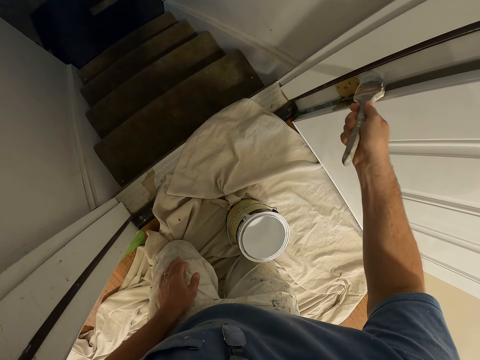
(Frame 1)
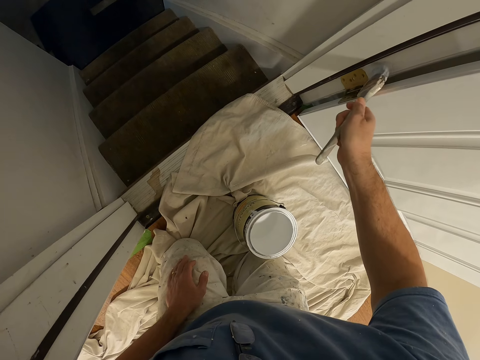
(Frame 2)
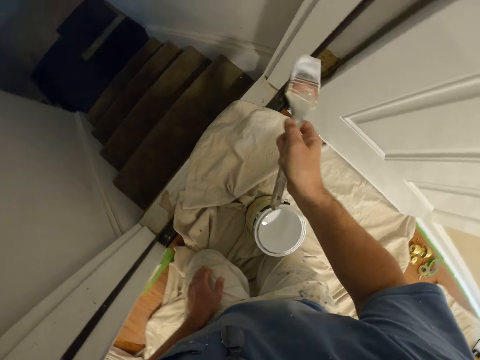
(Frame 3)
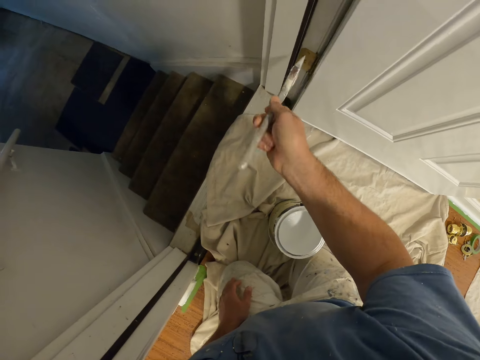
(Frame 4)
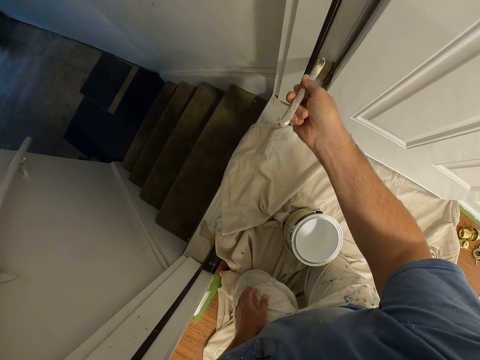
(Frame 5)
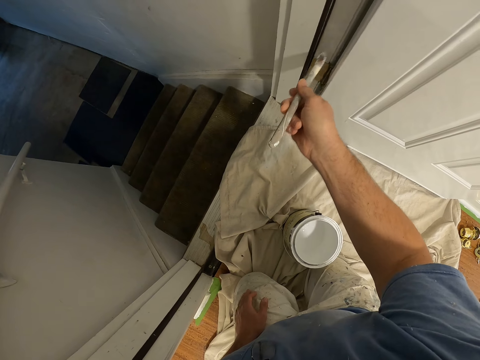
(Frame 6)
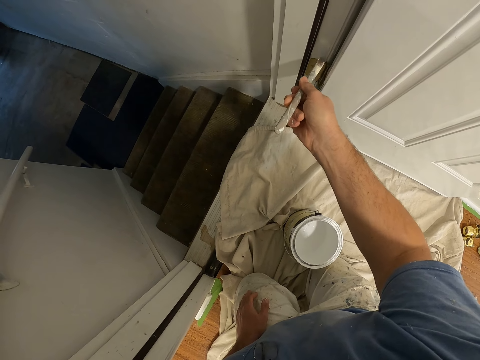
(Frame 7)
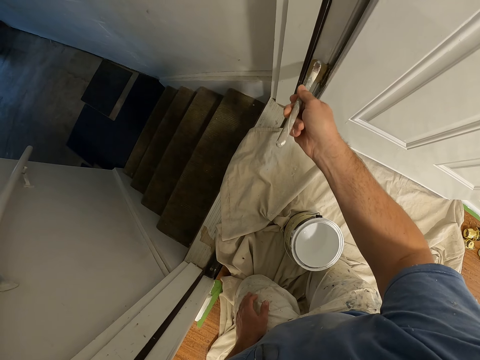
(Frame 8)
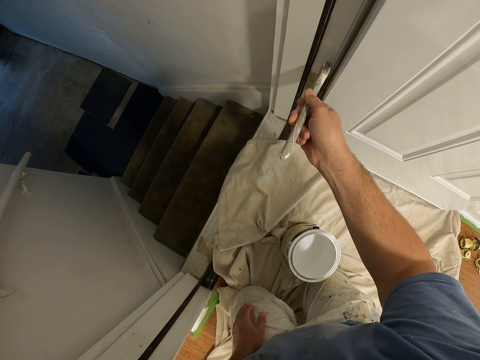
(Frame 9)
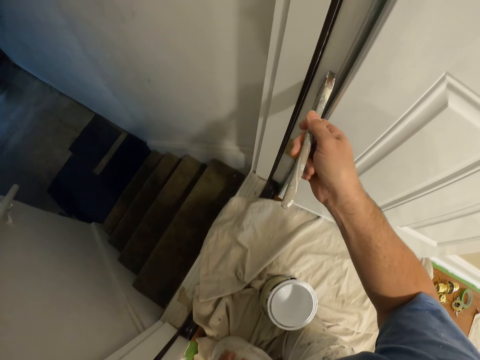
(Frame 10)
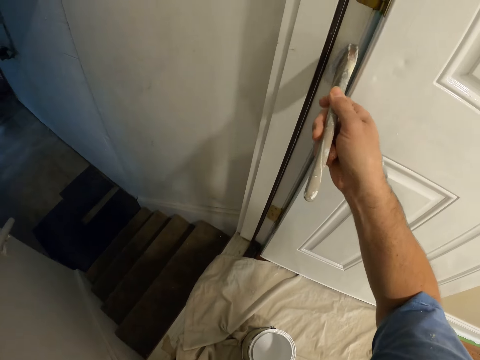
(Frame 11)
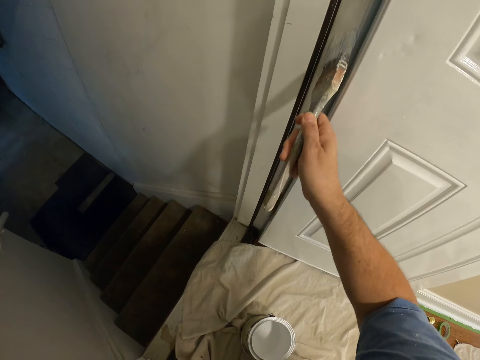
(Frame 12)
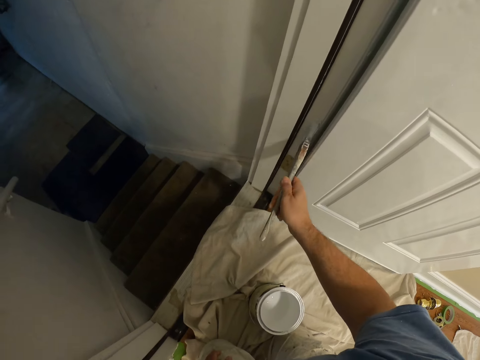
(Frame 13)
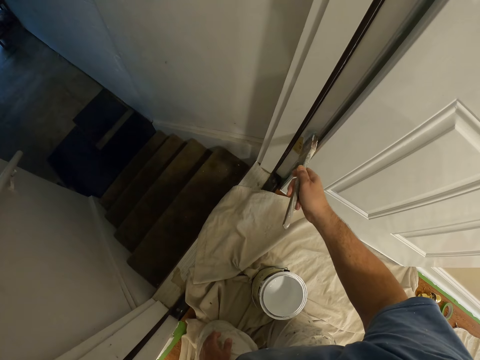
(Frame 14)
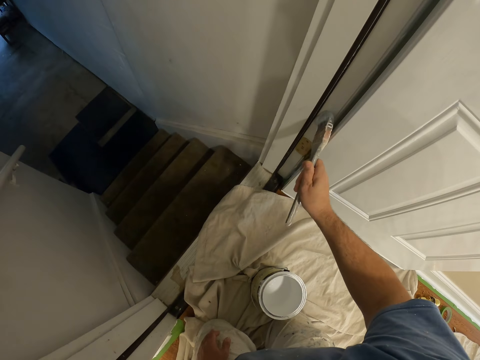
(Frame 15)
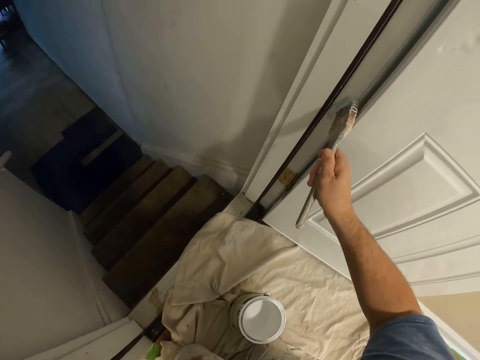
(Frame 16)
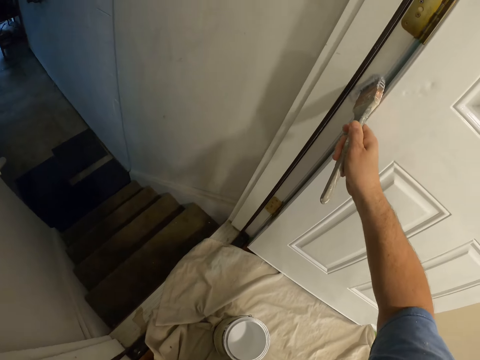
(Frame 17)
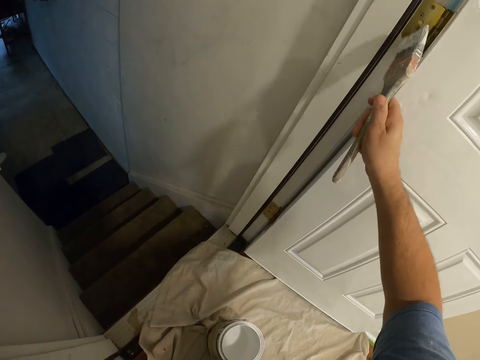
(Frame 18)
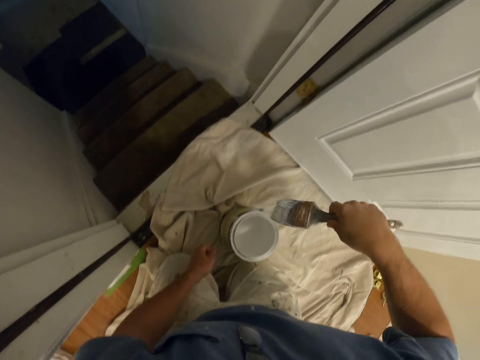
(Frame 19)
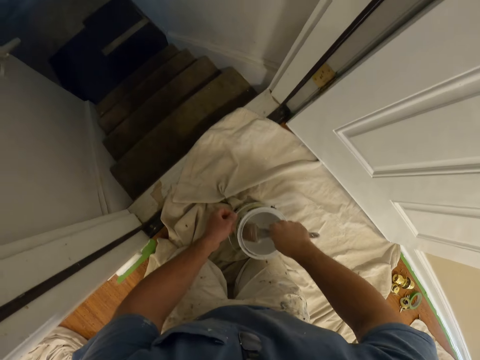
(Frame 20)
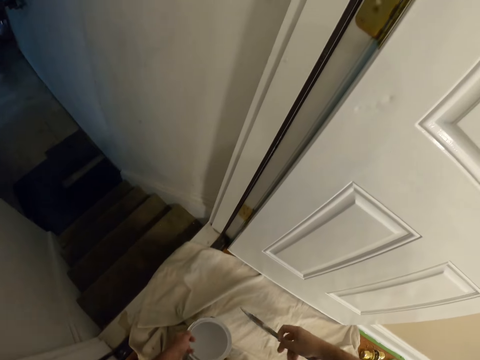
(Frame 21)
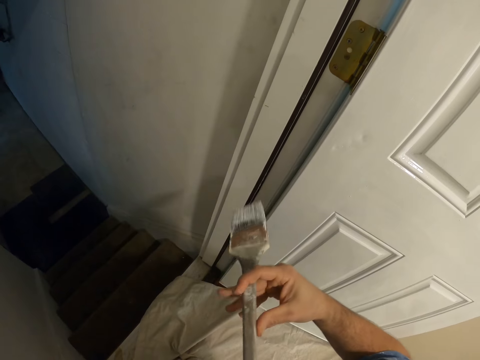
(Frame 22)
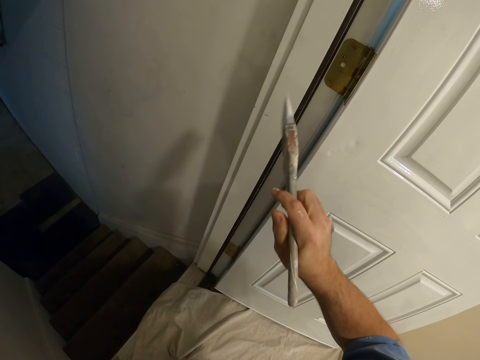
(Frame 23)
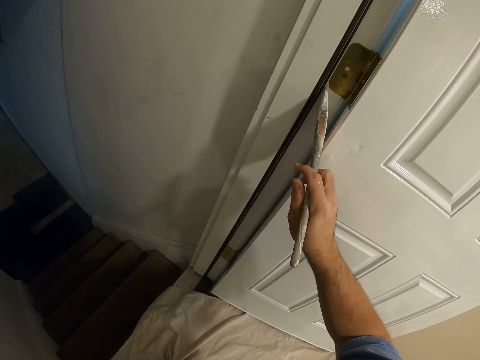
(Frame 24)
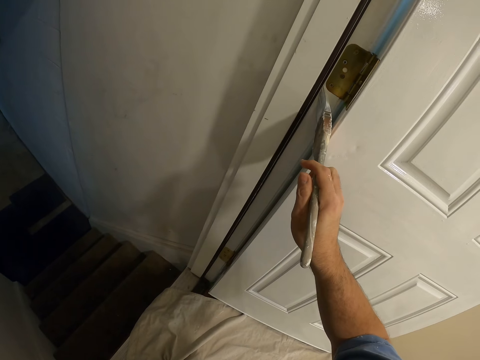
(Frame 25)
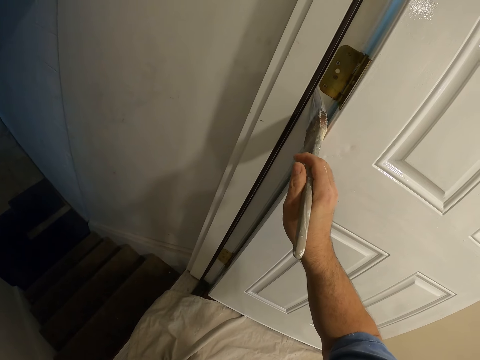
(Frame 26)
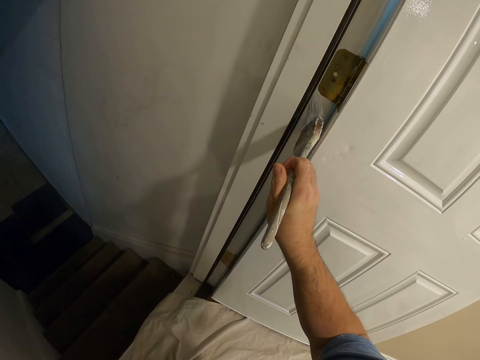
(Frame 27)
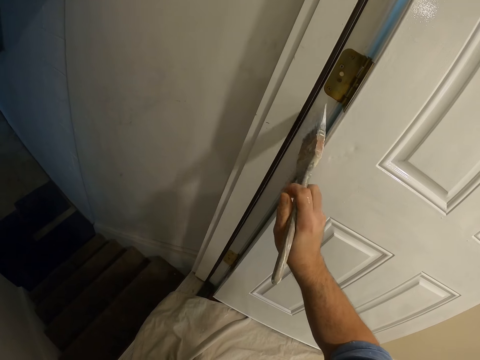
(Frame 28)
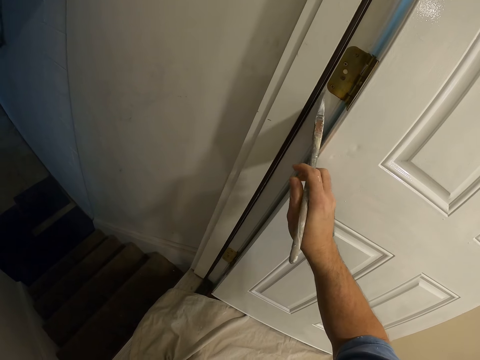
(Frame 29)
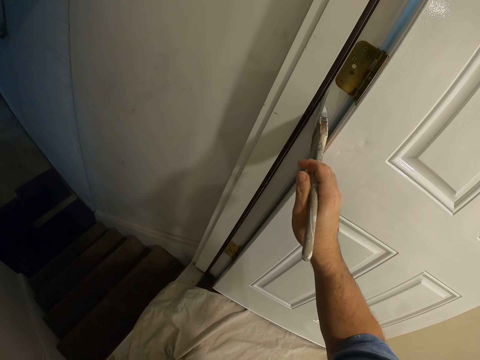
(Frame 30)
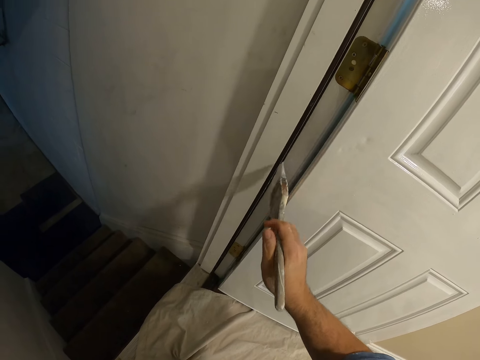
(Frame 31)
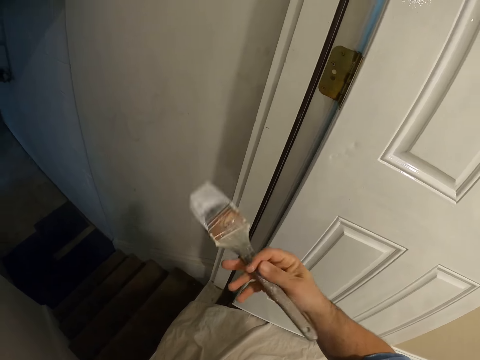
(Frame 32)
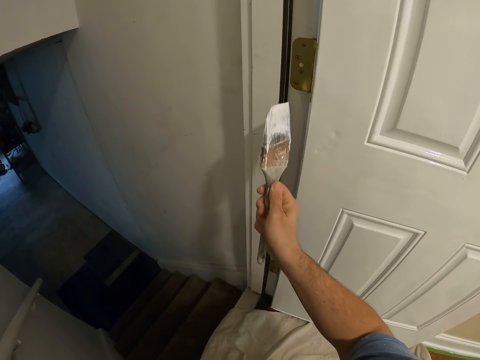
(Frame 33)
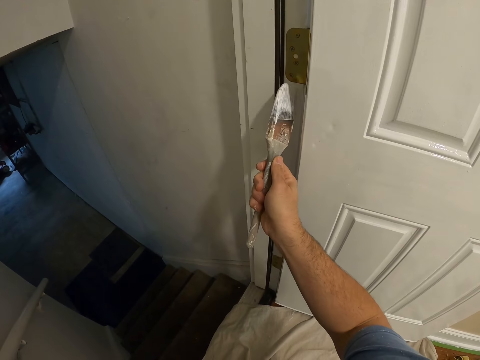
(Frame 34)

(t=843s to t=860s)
The camera wearer scoops paint from the can with a paint brush. They apply paint on the door frame with the paint brush.

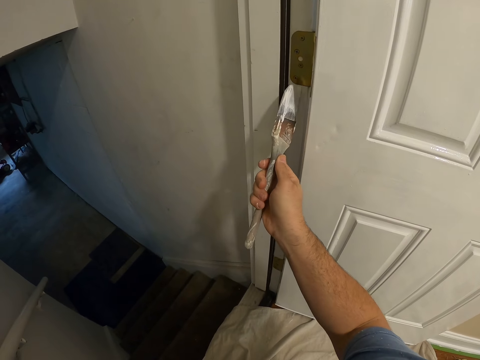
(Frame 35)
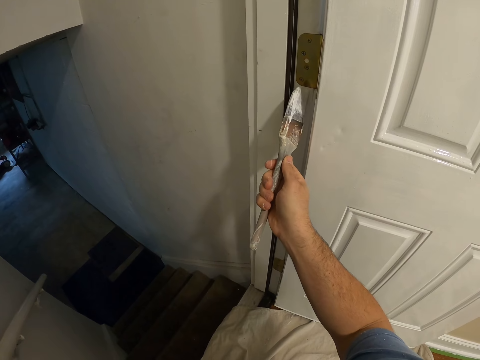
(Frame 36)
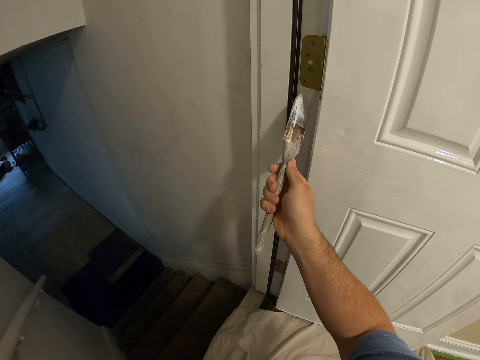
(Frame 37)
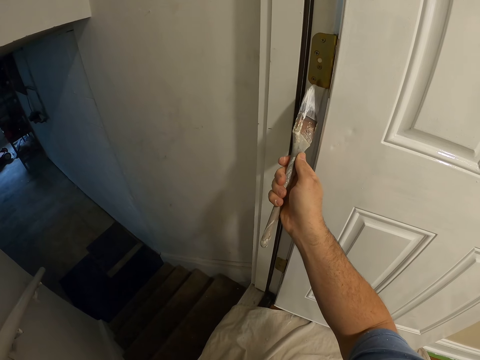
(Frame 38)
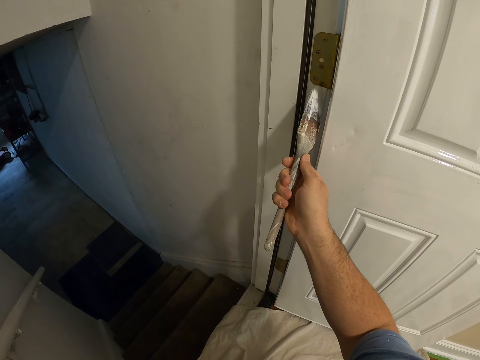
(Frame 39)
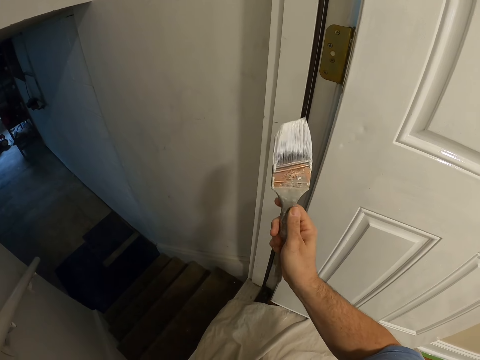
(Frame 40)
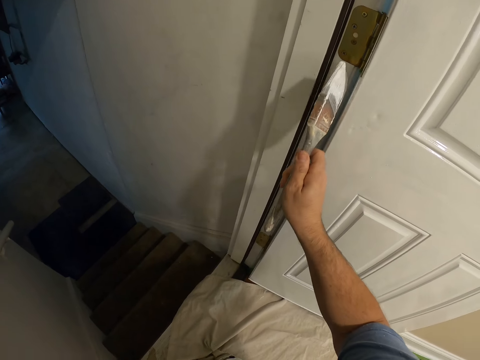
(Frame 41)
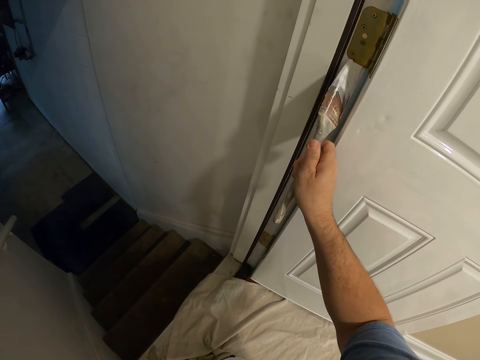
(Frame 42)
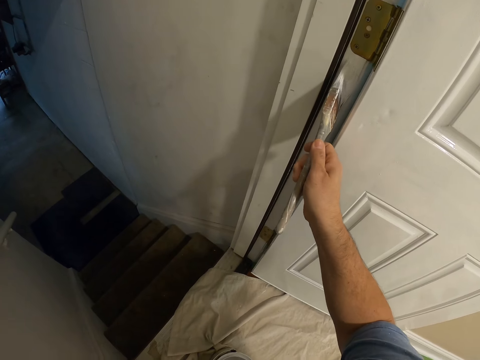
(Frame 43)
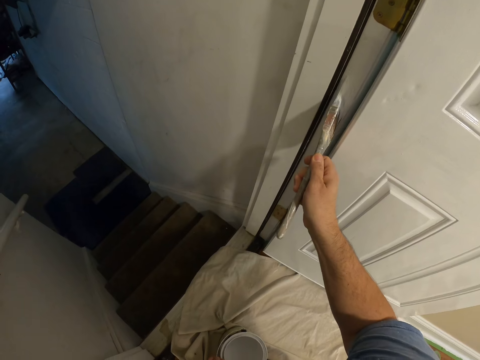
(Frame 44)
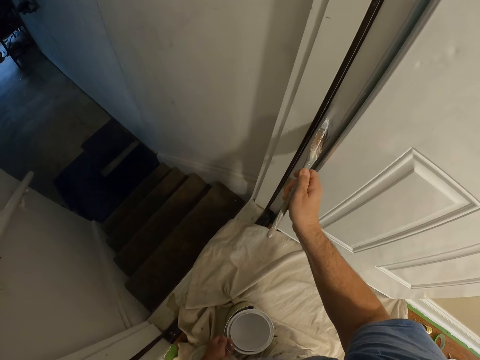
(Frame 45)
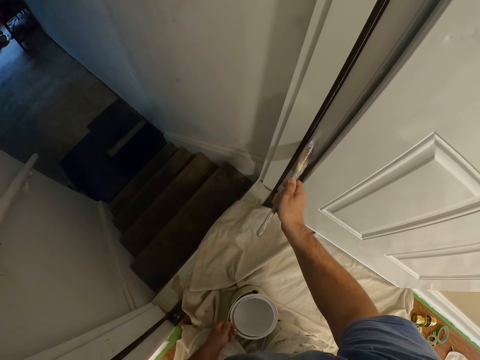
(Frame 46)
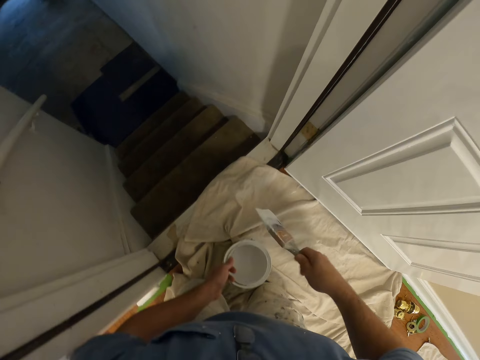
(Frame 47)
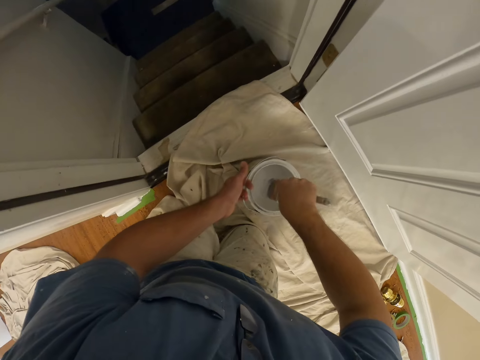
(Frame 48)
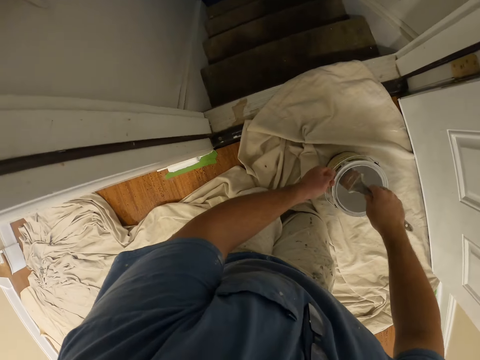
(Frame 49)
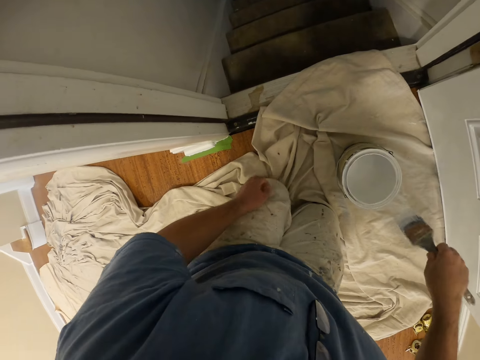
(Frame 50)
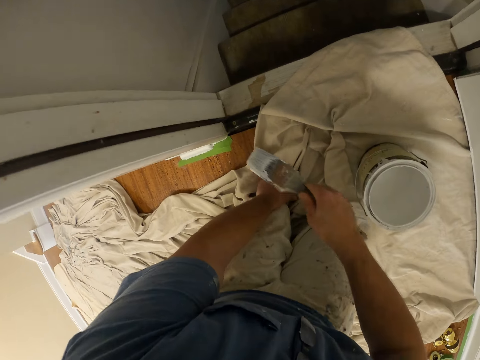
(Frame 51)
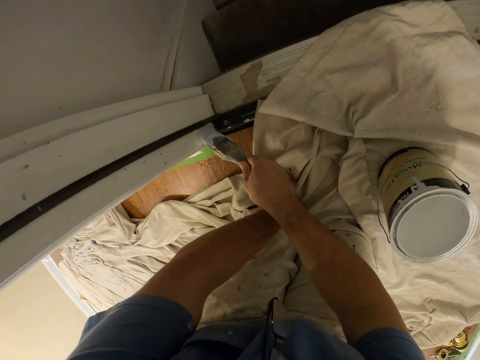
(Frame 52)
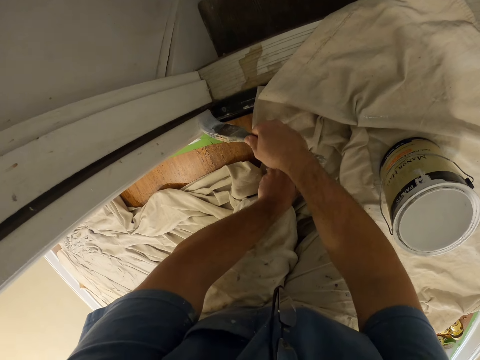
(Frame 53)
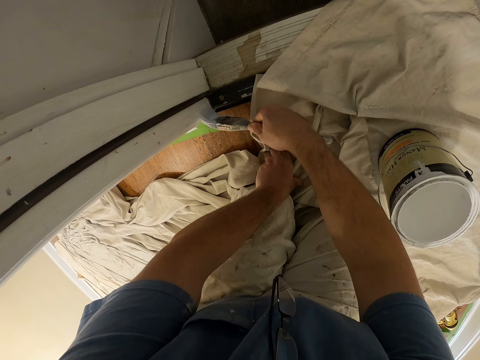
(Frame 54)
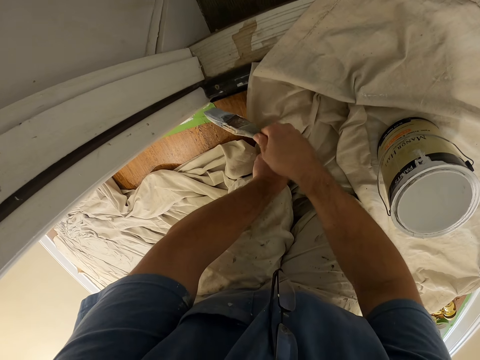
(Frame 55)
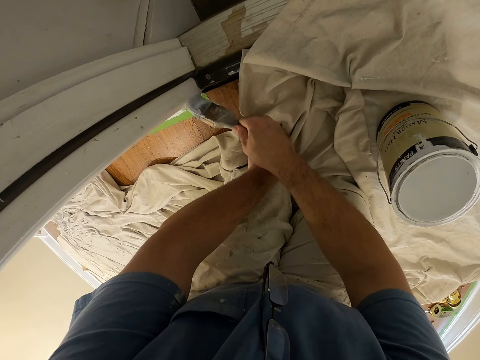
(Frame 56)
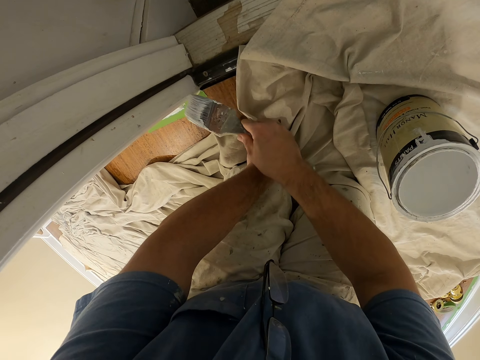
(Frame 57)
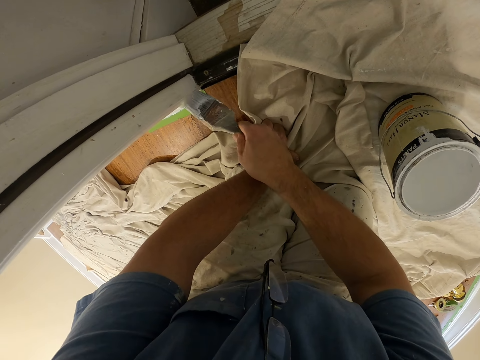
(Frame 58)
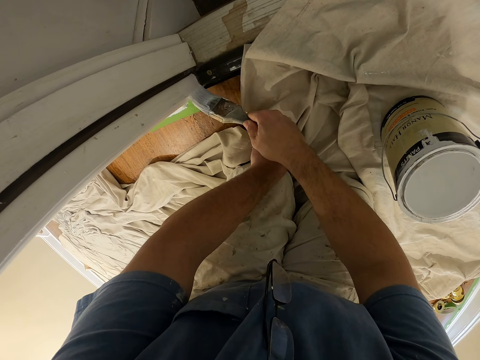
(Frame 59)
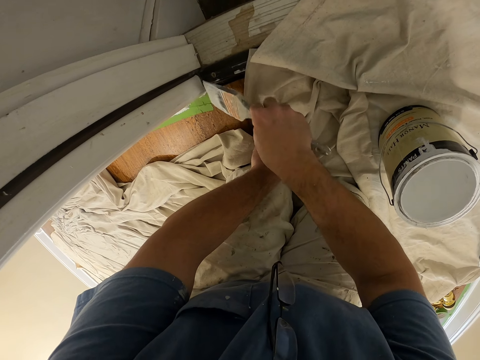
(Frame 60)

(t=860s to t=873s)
The camera wearer scoops paint from the can with a paint brush. They apply paint on the door frame with the paint brush.
